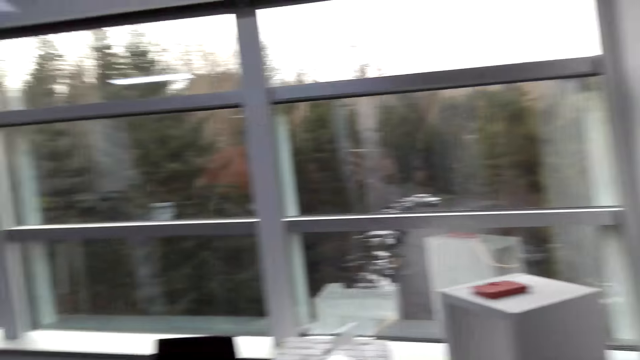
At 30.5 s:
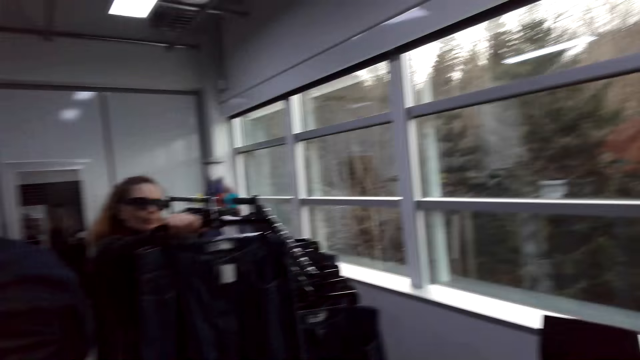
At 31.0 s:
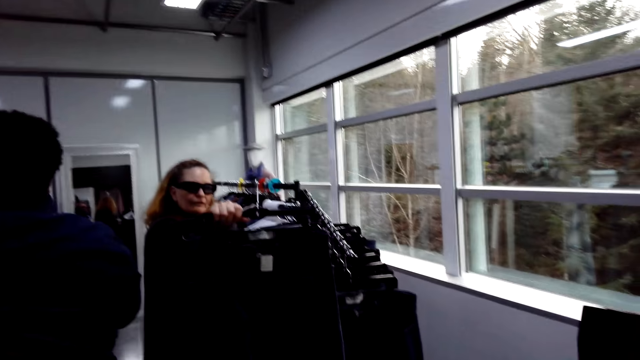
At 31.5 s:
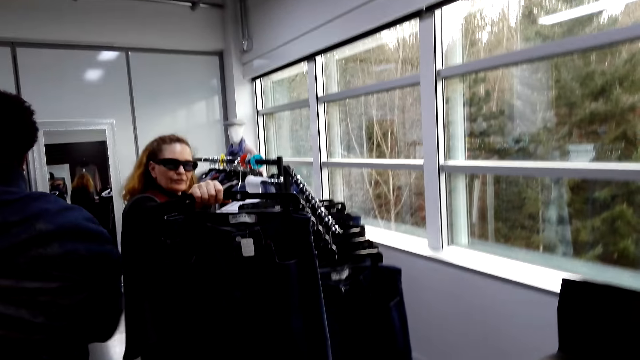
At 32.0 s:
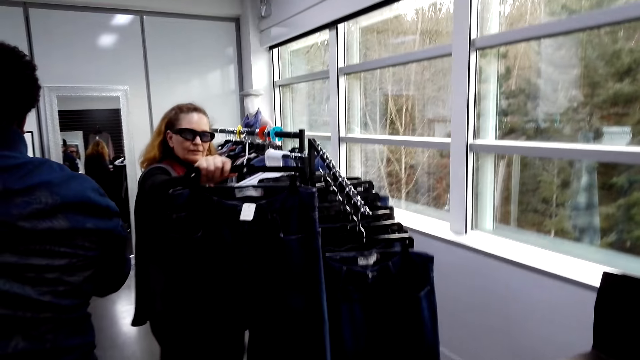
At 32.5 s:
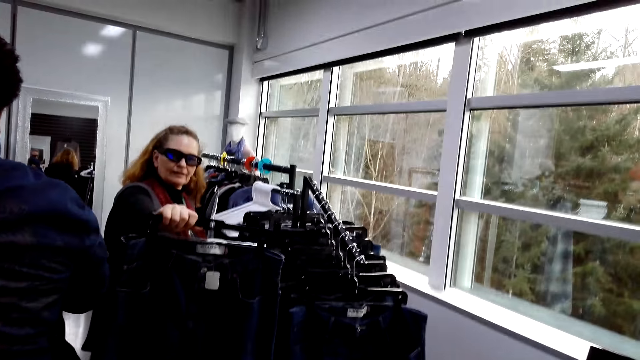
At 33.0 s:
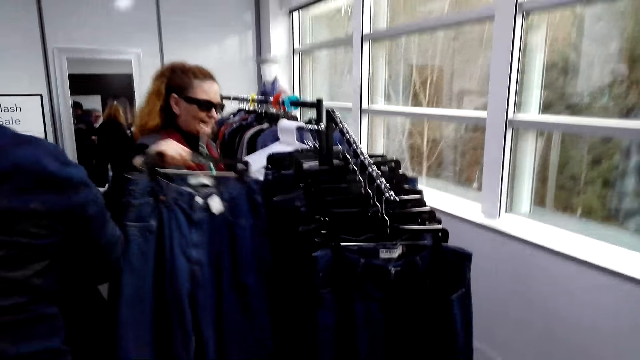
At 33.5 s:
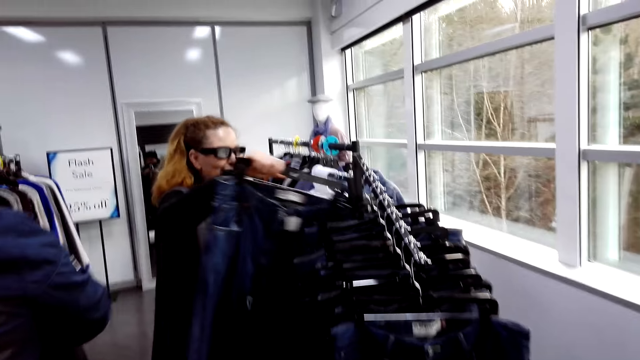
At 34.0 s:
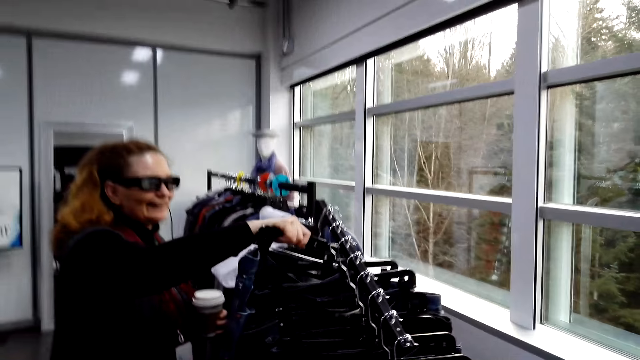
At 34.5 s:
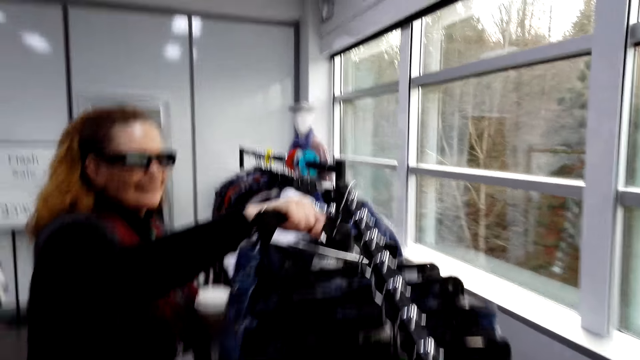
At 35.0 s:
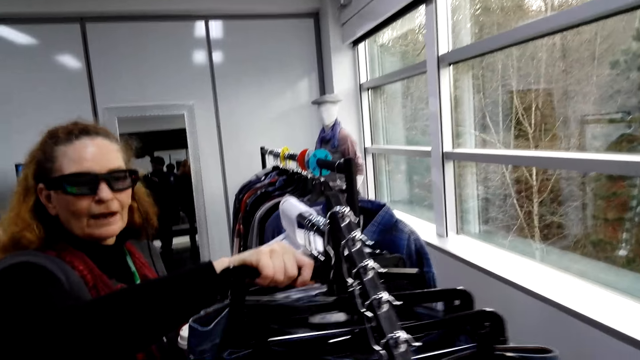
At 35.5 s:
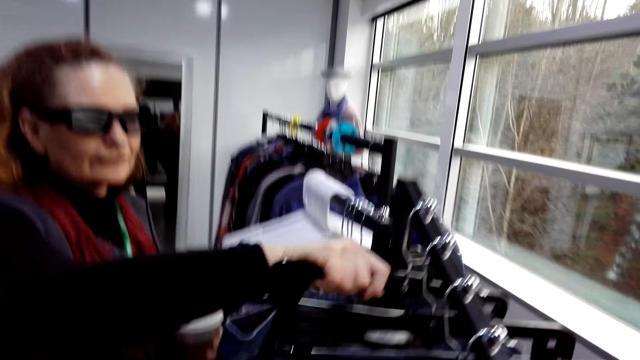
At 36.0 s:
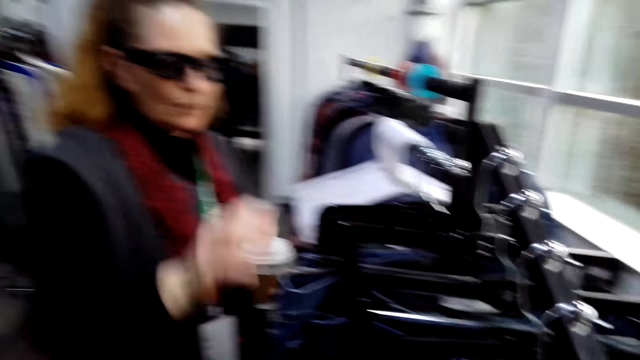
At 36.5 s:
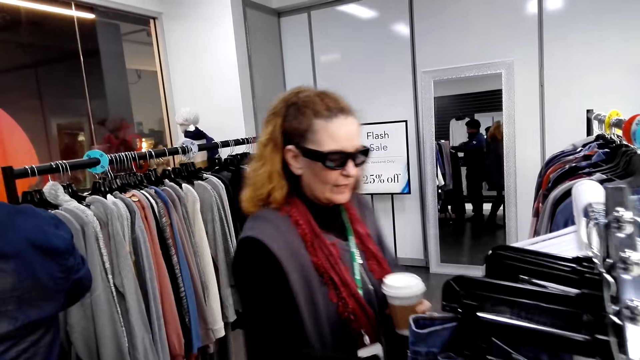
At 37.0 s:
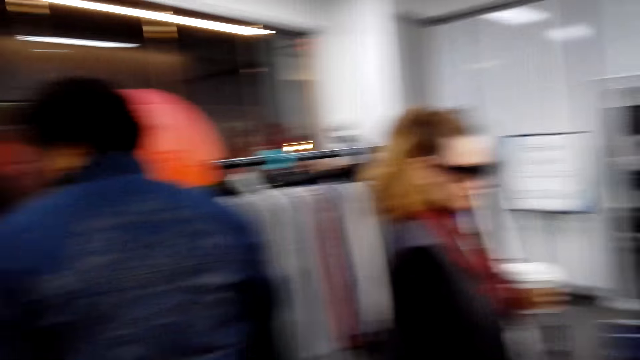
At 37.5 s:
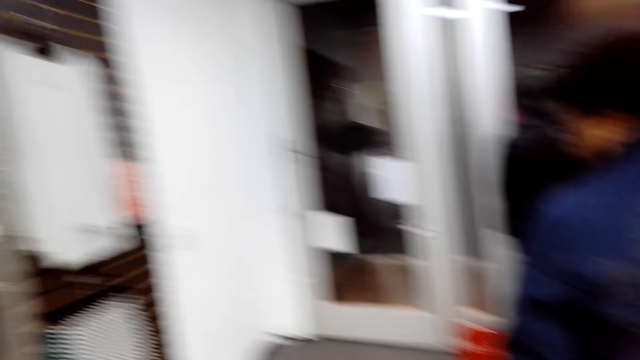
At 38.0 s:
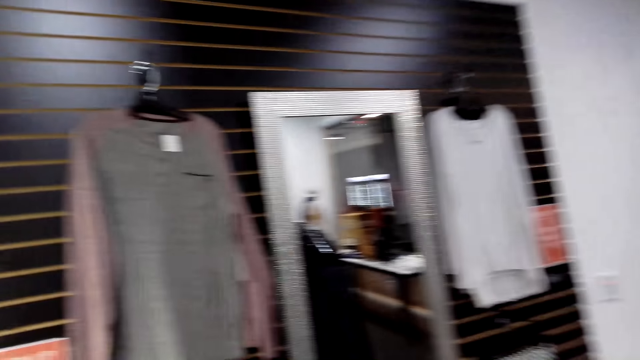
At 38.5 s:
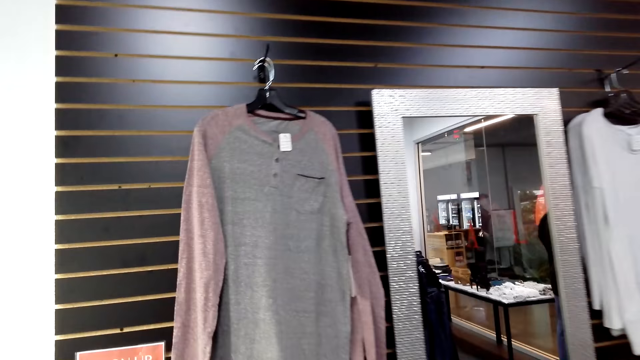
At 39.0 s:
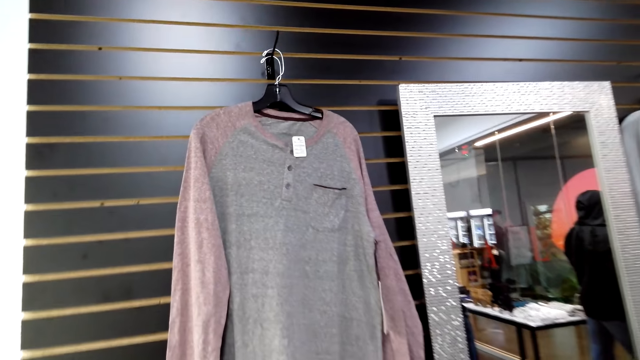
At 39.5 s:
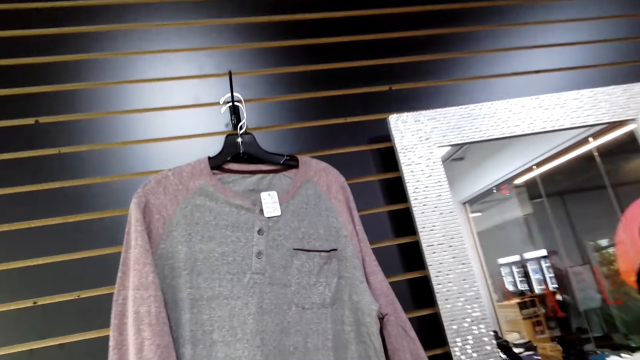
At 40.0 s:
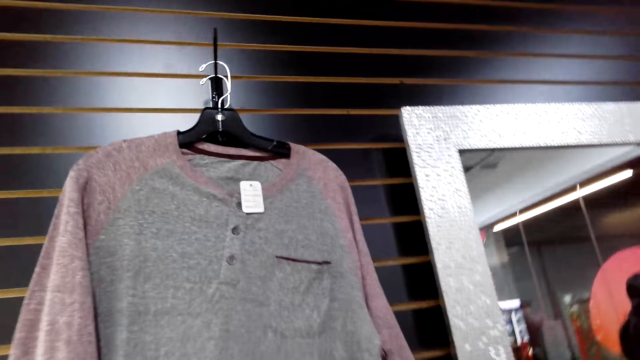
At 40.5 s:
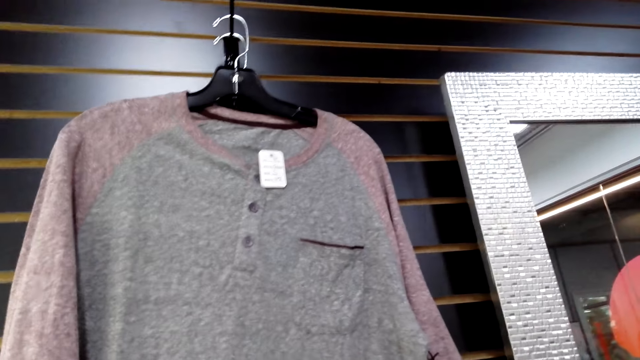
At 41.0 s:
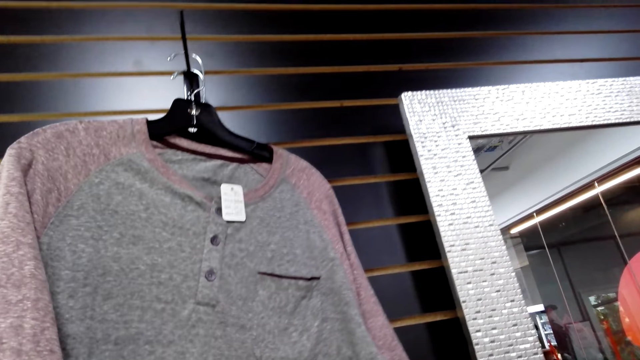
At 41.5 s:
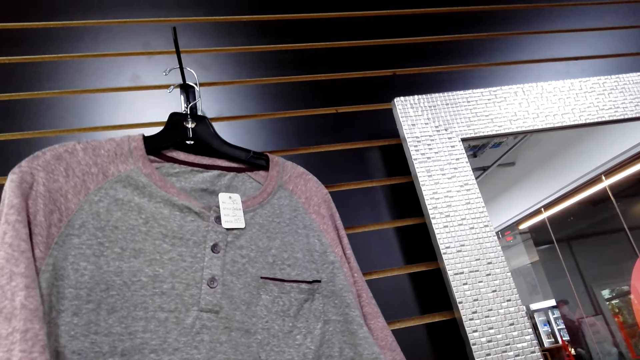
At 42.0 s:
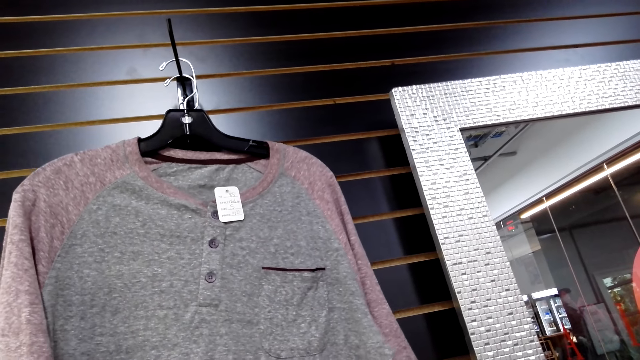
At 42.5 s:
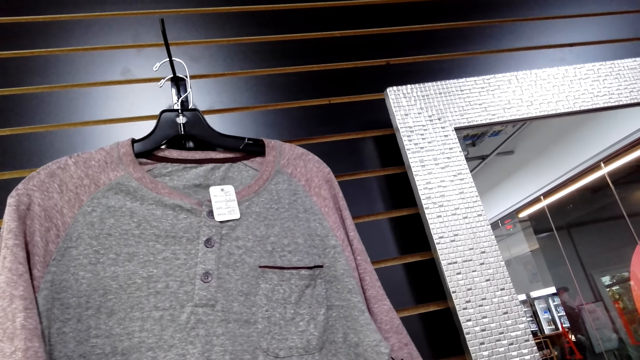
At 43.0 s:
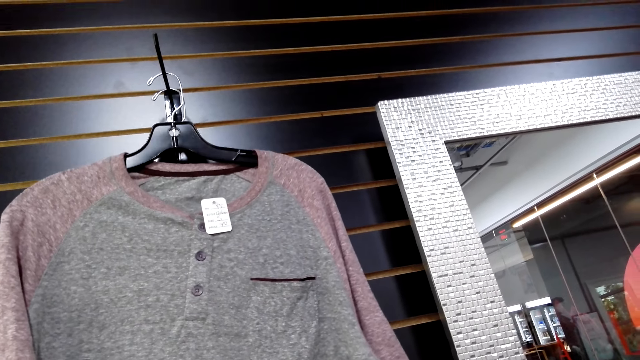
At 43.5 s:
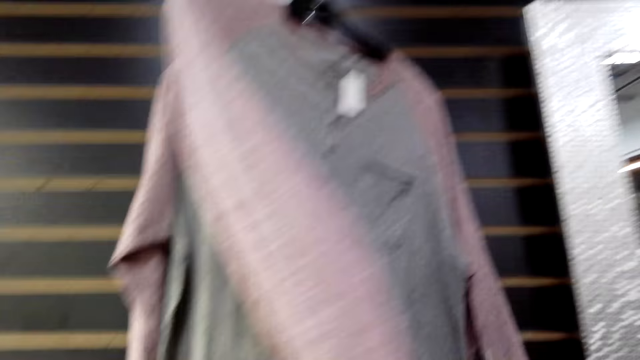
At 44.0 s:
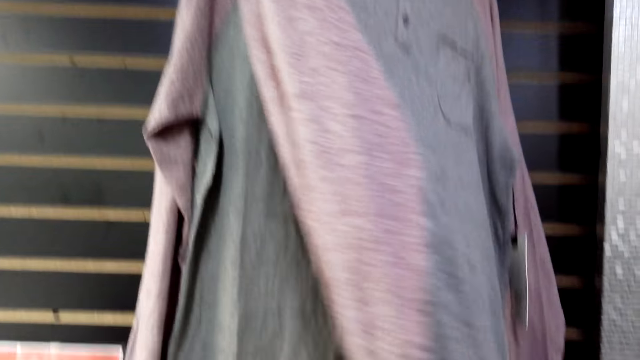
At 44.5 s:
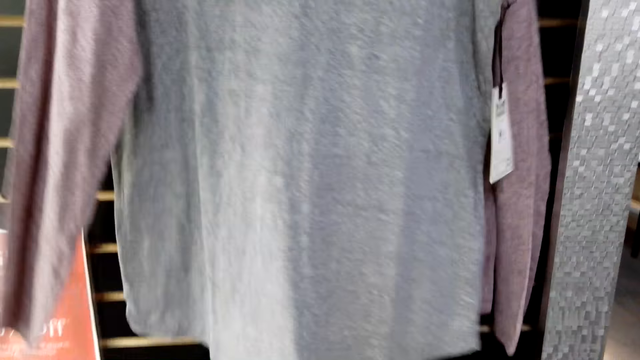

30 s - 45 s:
A person looks at the jeans. The person puts the jeans on the cloth rack. The camera wearer looks around. They look at the t-shirt.

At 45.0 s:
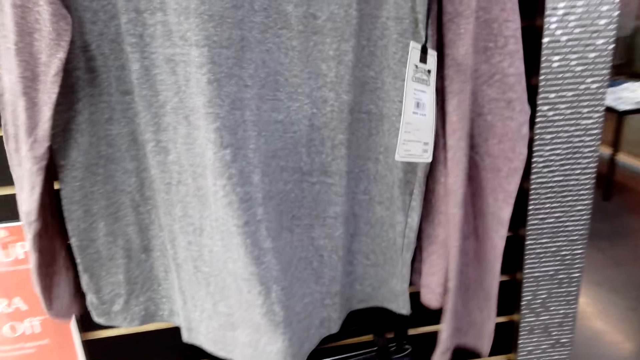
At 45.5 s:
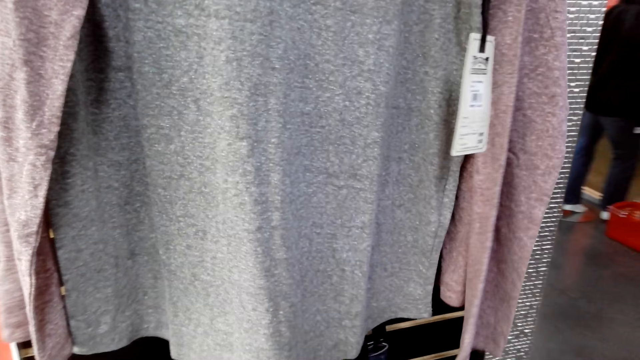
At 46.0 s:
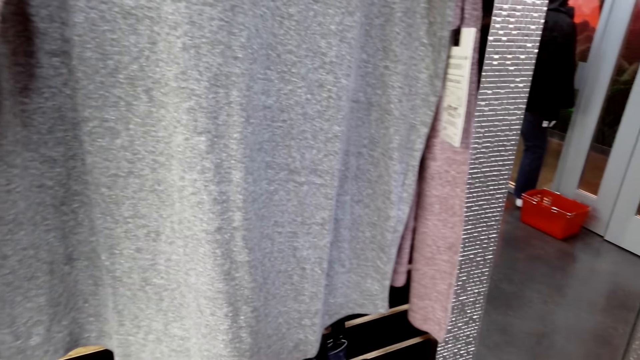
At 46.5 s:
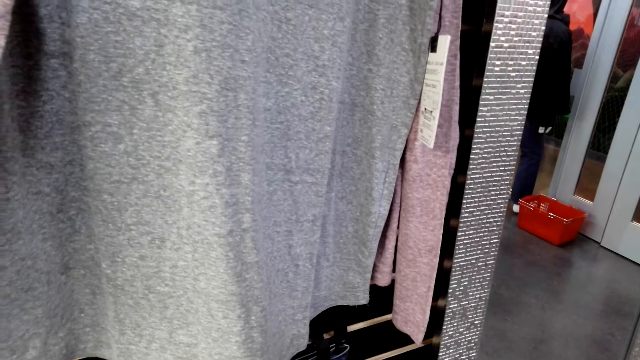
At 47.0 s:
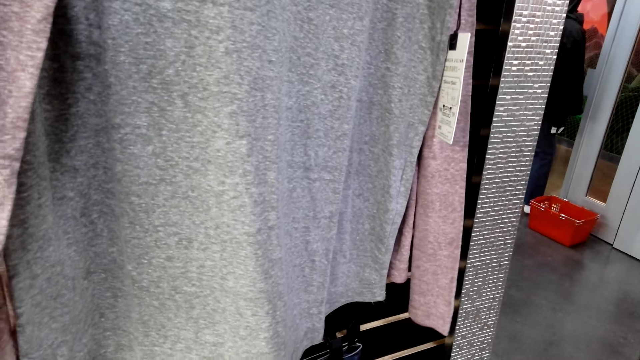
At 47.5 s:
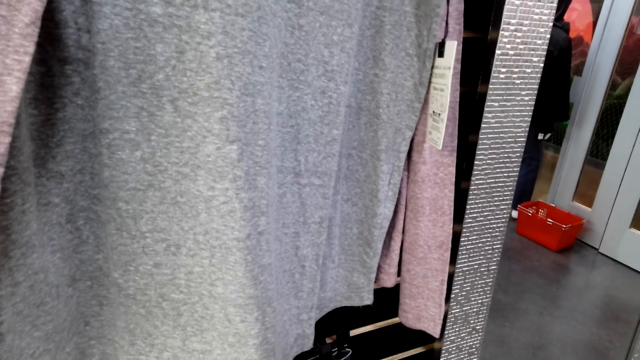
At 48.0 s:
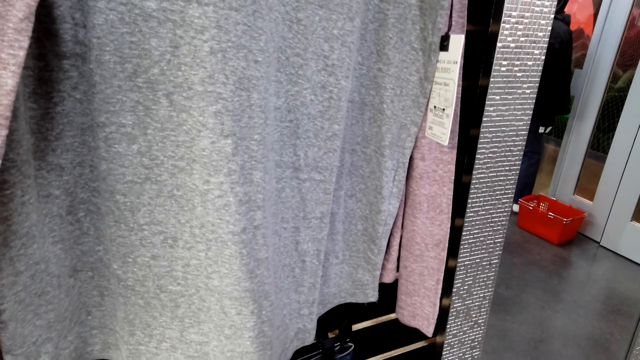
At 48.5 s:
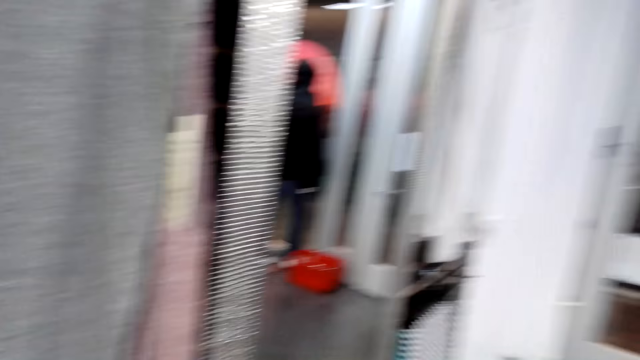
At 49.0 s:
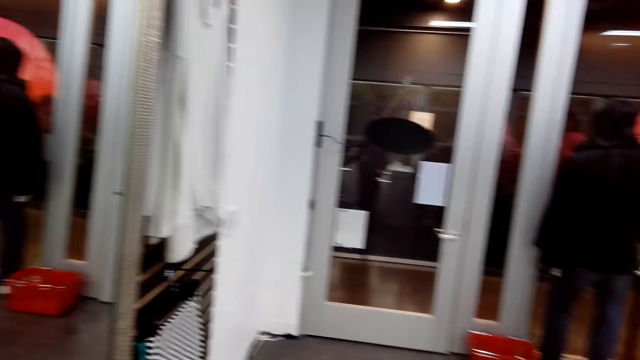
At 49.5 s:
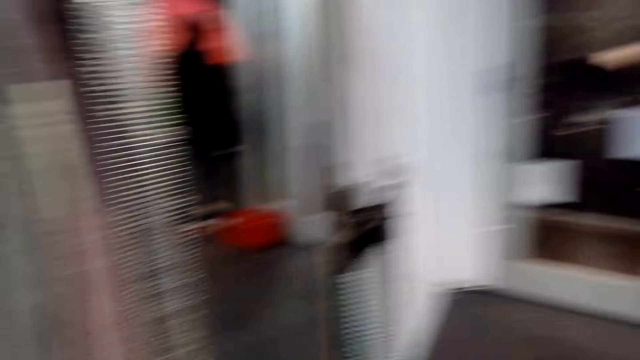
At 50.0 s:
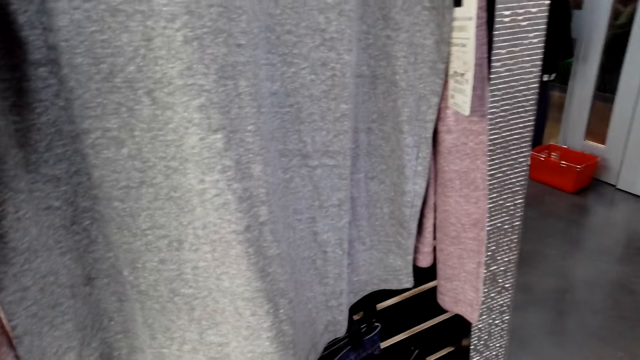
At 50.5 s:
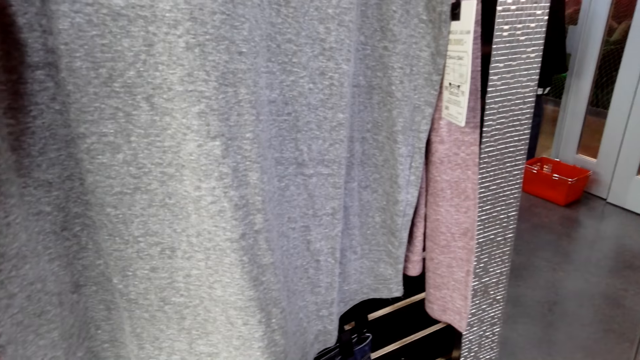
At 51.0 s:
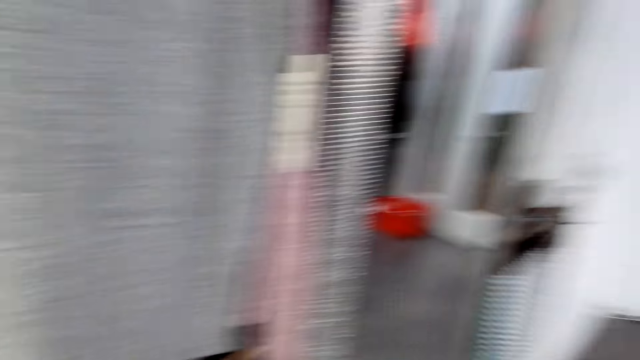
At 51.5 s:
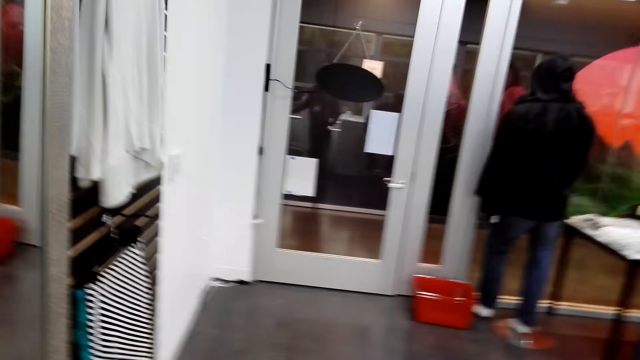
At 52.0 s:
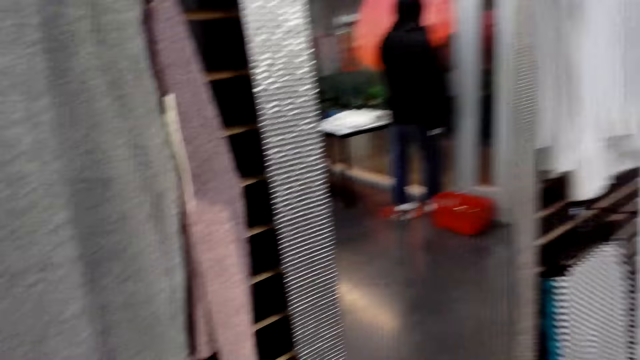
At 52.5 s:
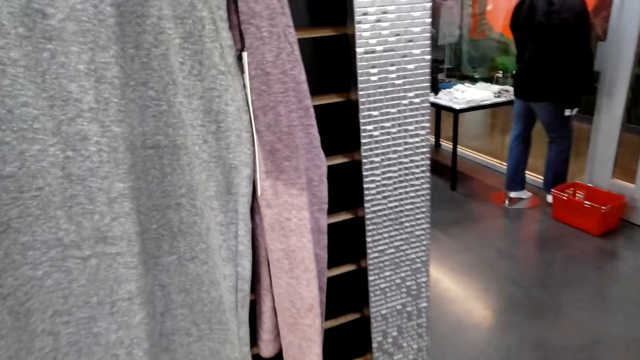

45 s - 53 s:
The camera wearer looks around the store.
